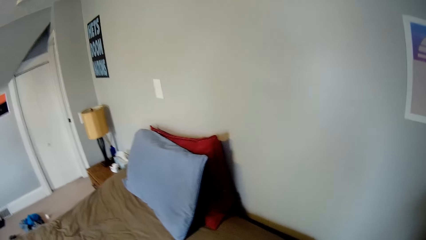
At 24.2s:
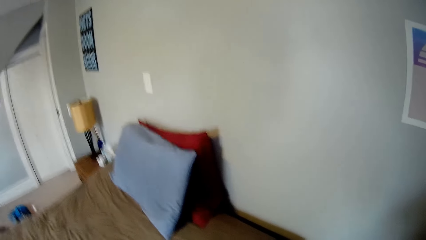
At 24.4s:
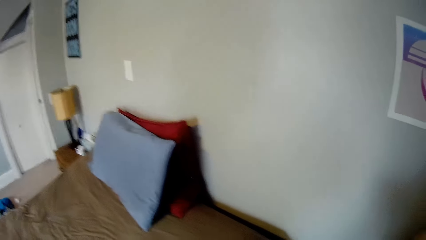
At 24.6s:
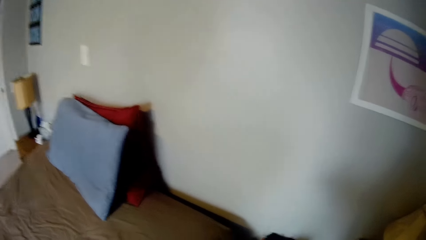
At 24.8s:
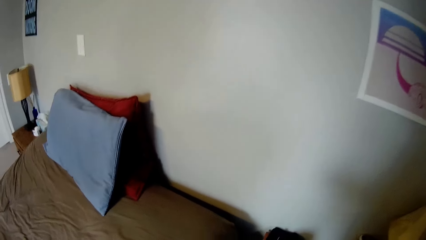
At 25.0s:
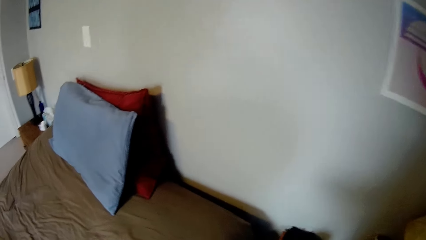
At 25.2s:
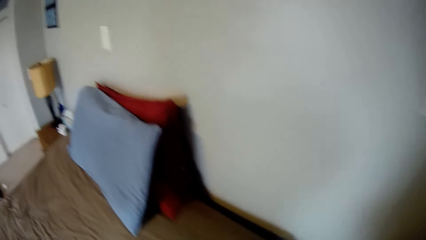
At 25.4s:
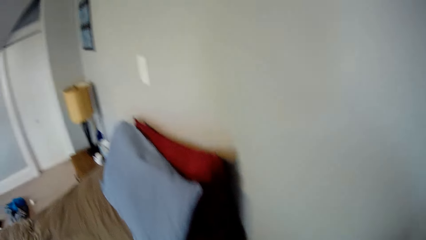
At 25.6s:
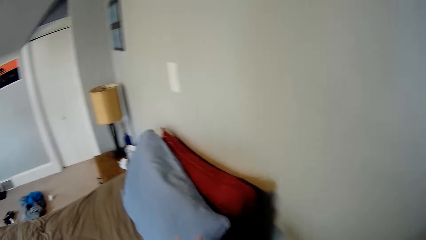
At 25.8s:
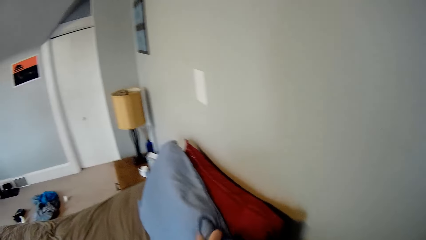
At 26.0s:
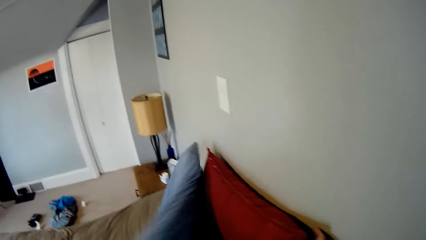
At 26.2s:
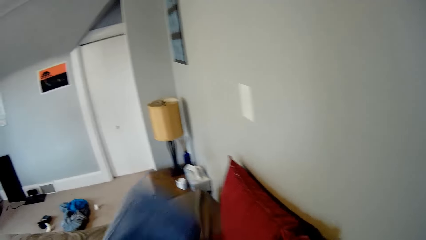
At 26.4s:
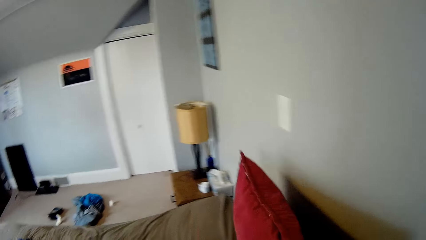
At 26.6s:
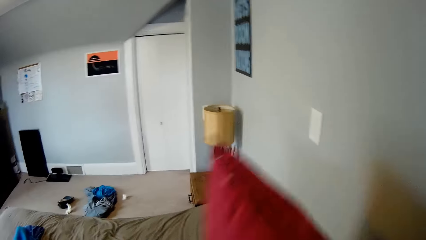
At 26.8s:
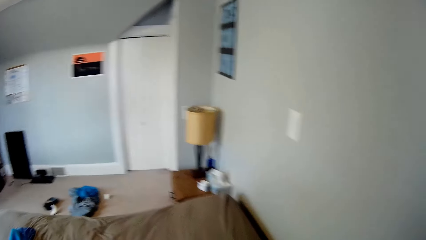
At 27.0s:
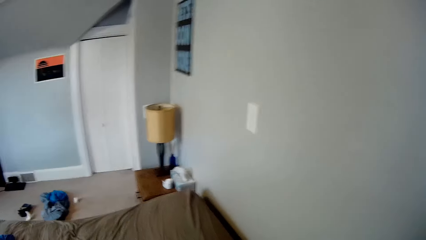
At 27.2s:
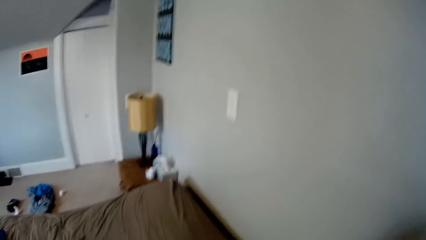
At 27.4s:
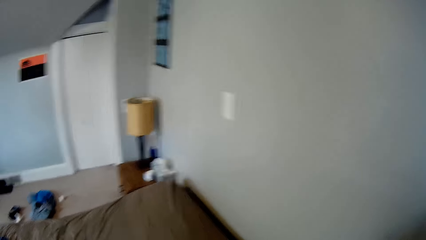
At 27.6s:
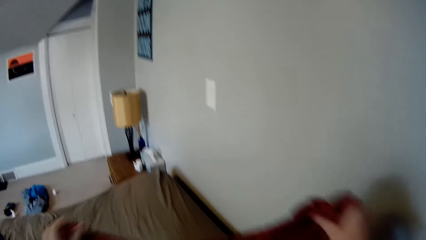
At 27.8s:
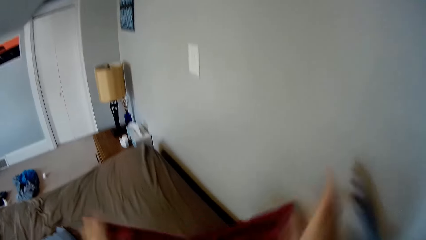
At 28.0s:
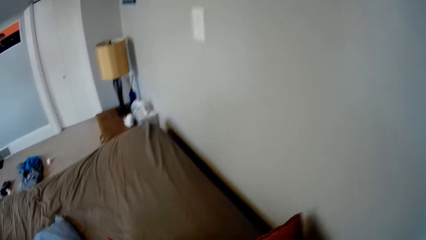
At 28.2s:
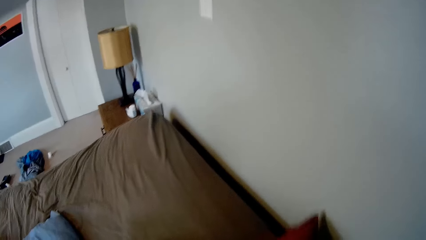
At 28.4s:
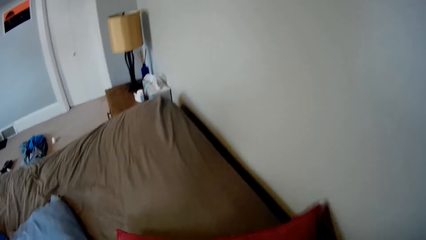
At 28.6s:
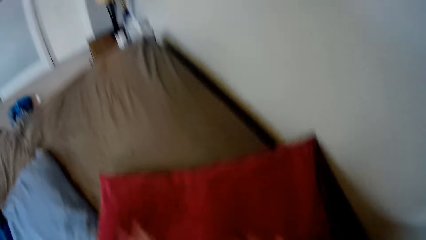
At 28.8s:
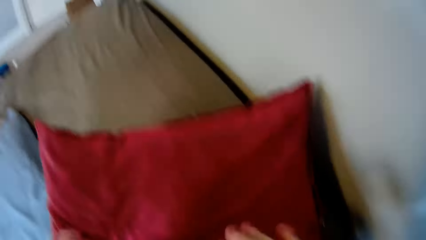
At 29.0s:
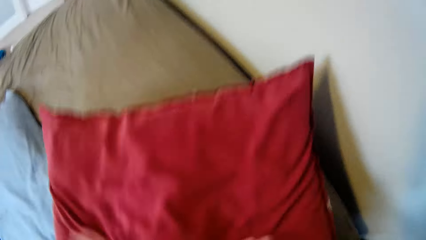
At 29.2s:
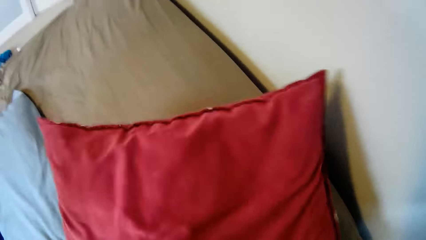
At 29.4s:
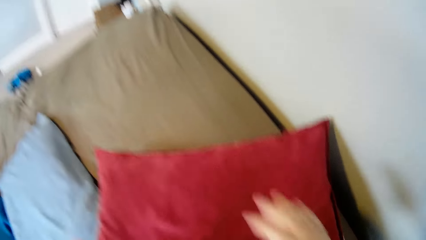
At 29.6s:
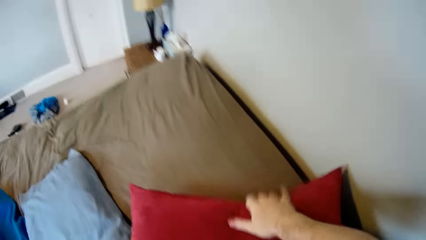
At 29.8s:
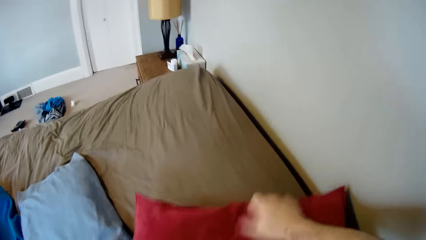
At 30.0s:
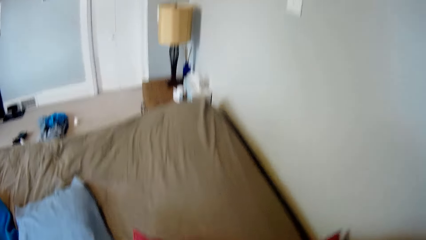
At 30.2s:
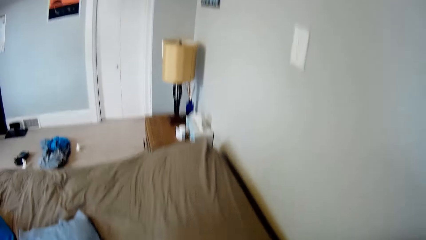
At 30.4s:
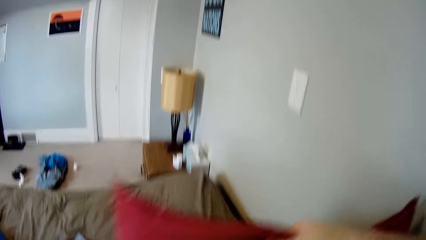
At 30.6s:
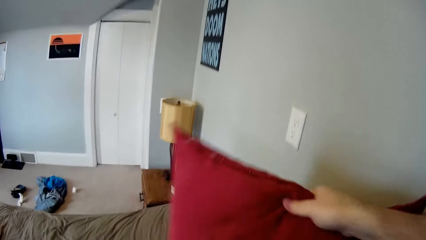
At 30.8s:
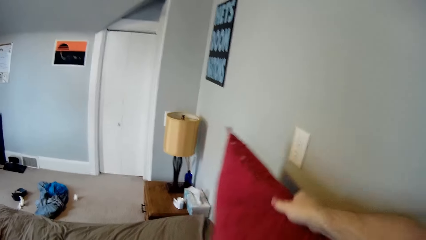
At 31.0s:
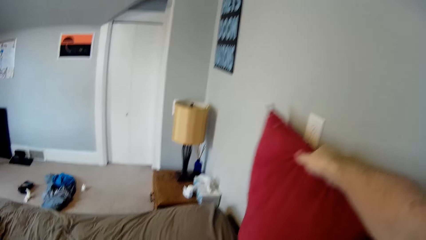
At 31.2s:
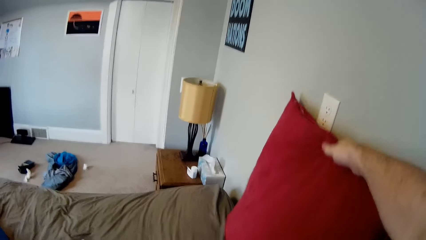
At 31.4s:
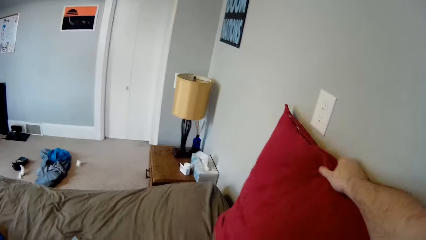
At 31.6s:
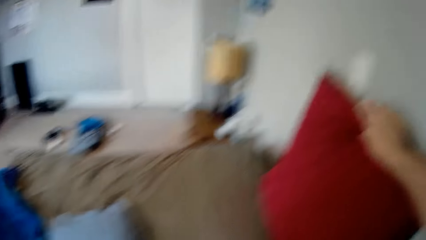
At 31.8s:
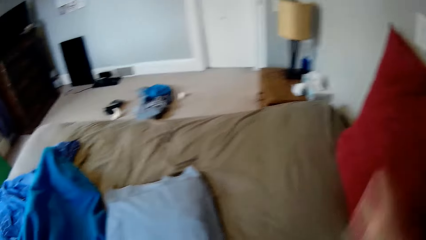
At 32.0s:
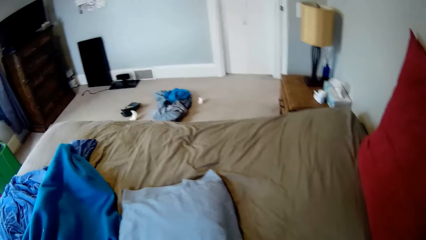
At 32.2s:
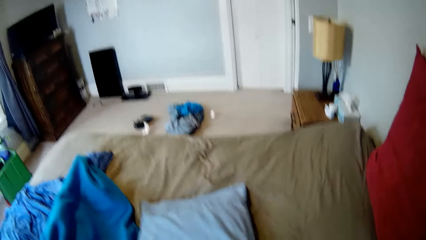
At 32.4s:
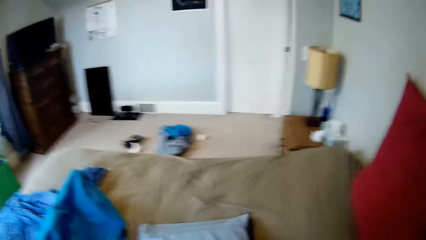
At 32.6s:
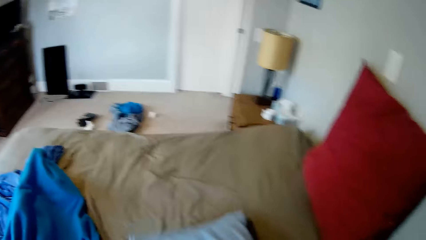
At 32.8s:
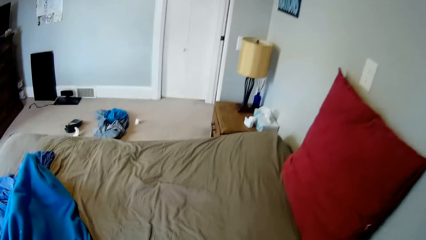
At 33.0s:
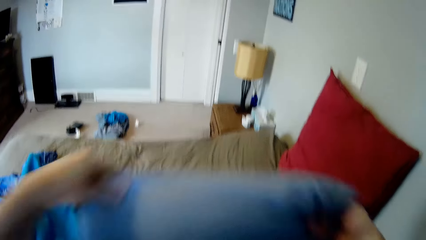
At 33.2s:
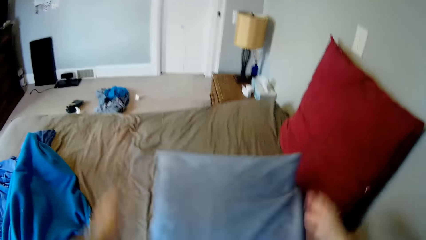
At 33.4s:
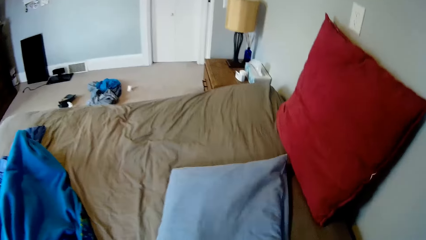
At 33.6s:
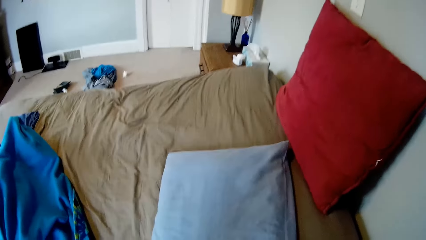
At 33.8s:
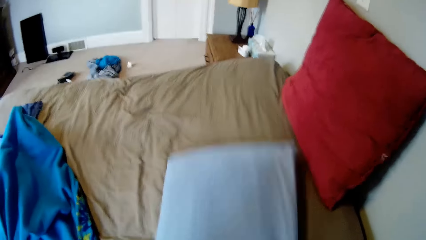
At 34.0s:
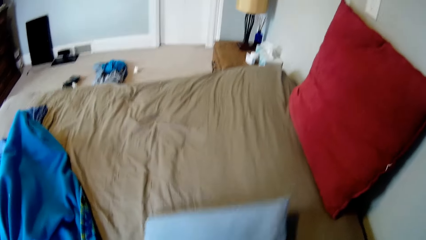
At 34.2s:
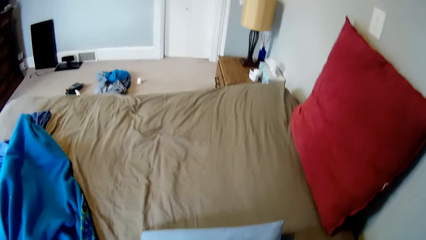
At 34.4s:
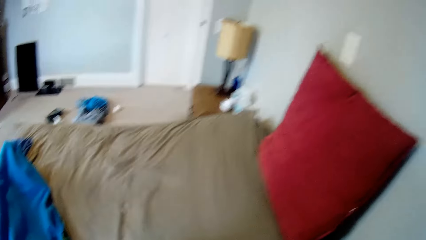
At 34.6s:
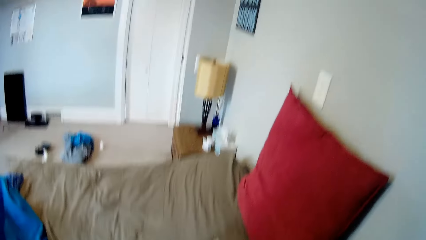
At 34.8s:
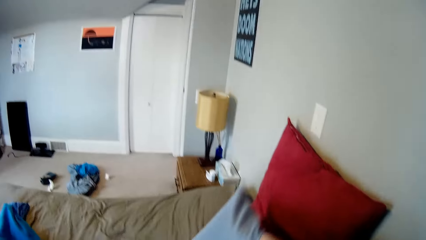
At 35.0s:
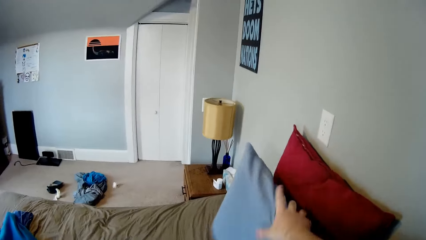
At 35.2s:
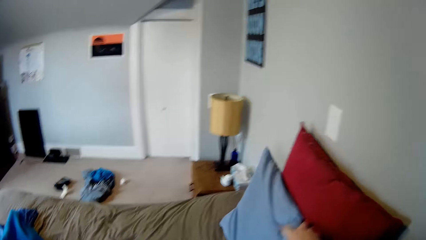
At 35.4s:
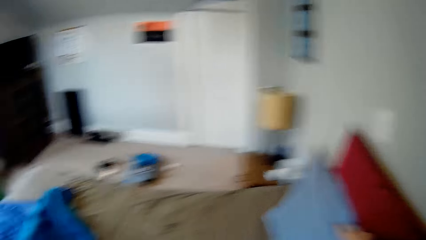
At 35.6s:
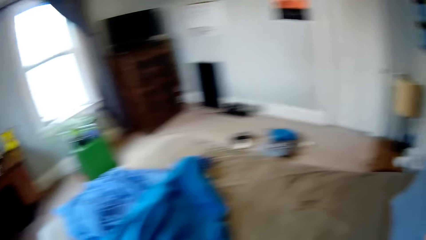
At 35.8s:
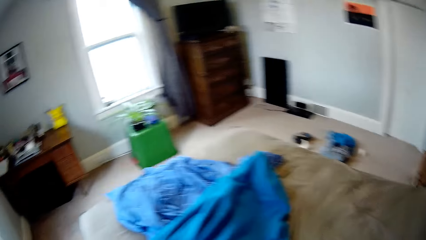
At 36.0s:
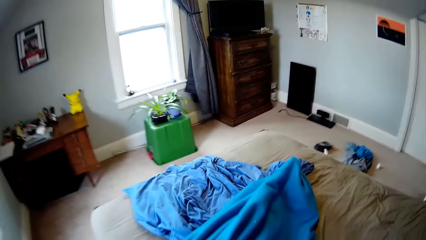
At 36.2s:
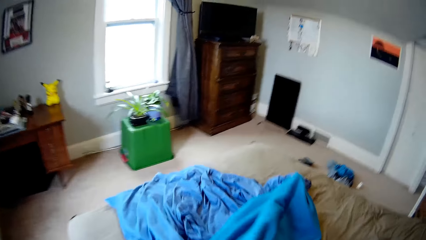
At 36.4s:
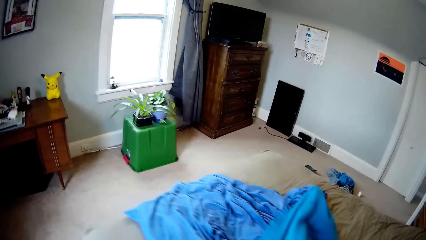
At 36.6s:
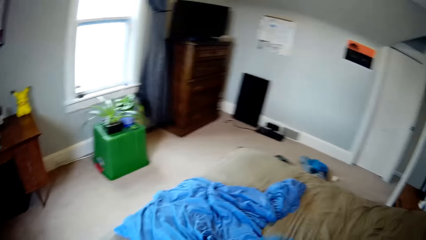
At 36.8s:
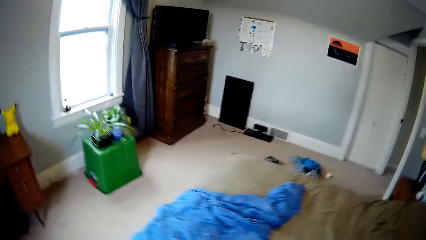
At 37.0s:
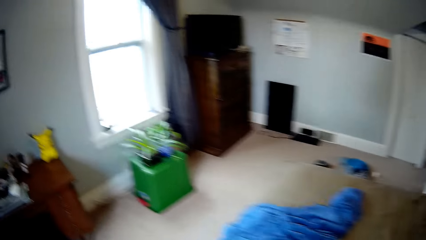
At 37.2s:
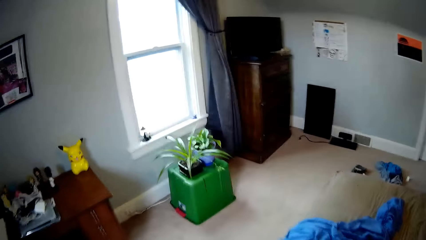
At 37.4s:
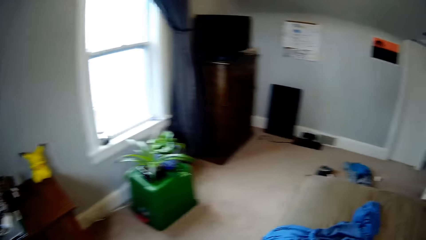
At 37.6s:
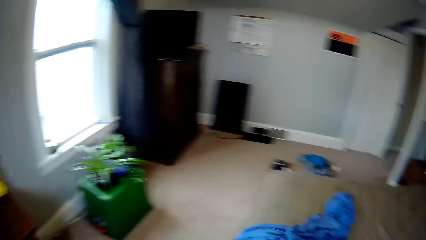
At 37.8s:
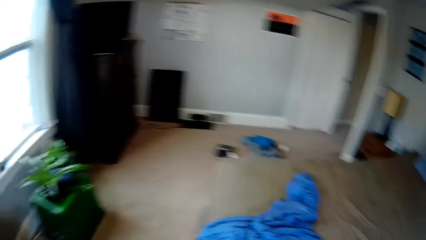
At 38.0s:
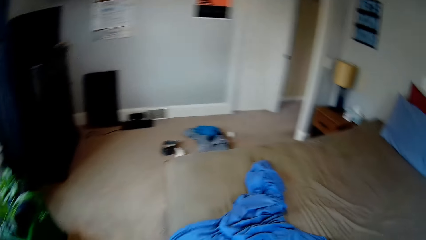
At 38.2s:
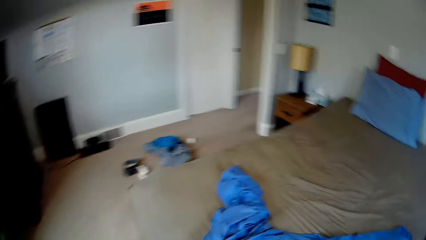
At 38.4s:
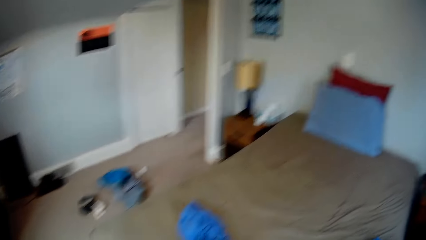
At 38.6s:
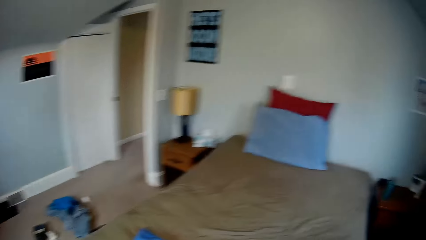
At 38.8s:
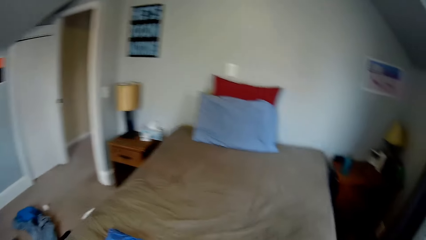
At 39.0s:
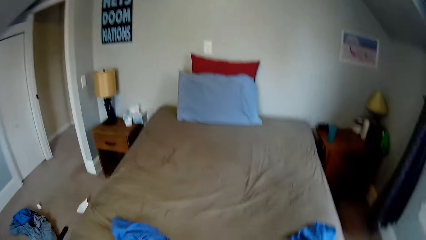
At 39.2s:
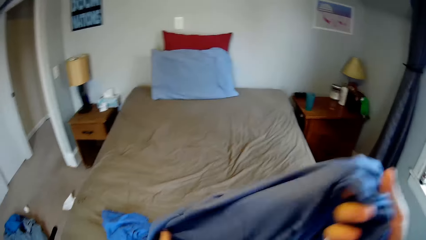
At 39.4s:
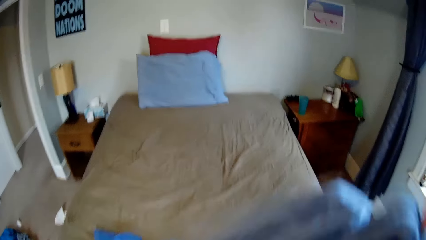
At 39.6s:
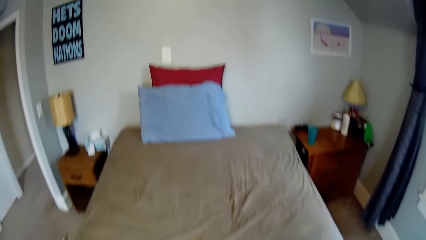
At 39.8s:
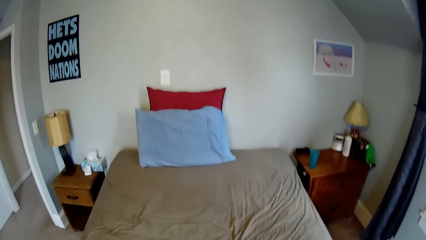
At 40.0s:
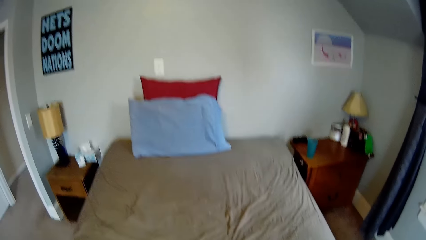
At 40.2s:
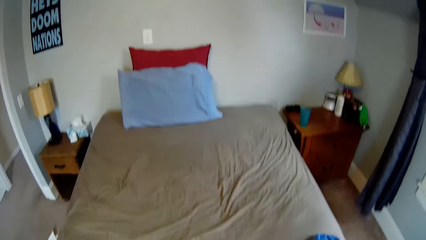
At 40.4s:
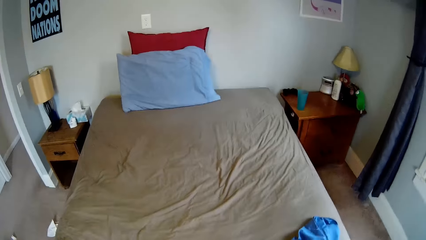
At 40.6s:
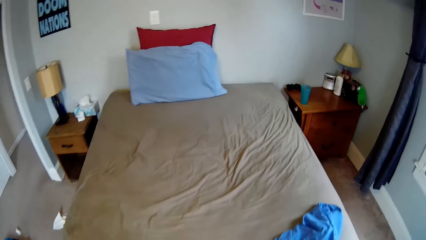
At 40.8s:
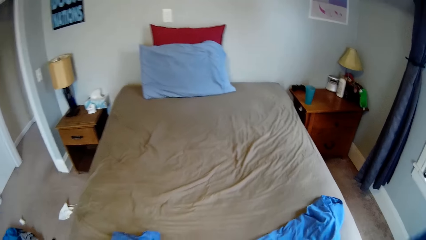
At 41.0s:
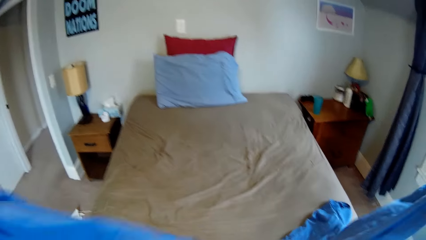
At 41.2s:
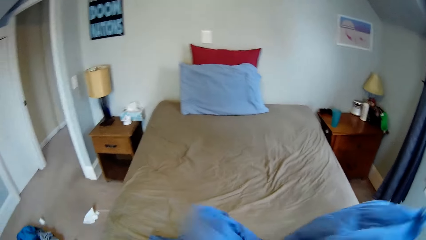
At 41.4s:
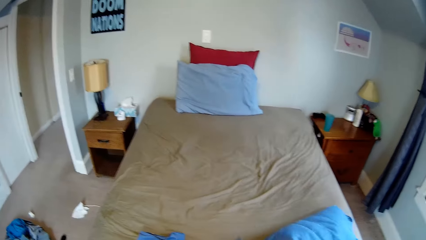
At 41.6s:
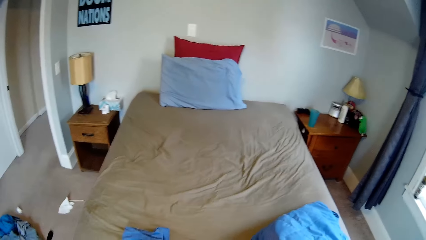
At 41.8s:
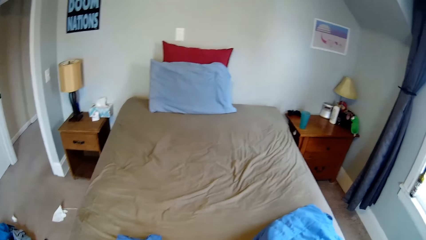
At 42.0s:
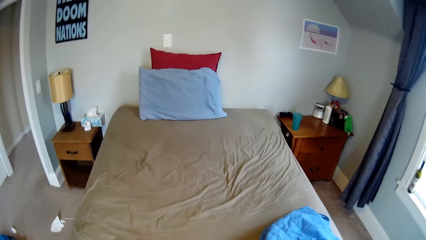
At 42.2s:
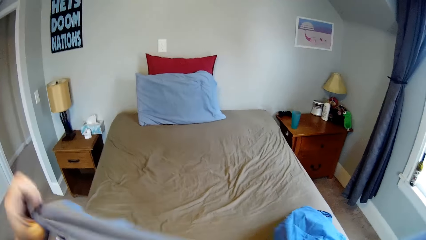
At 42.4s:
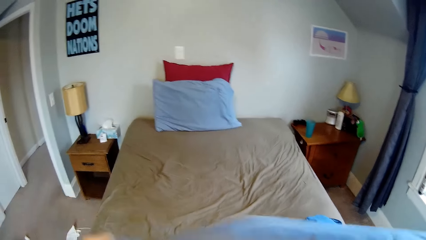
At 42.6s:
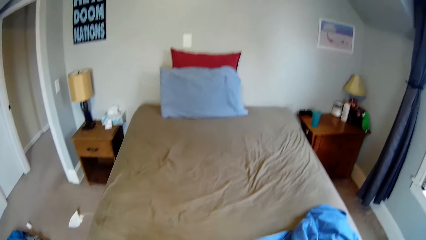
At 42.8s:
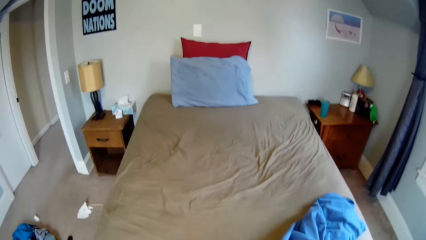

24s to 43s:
The camera wearer picks up the pillow from the bed. They drop the pillow on the bed. They dust off the pillow. They shake the pillow. They erect the pillow on the bed. They turn the second pillow. They pick up the pillow. They erect the second pillow on the bed. They pick up the pillow. They put the pillow on the bed. They turn around the room. They pick up the bedcover from the bed. They pick up the pillow. They walk around the room. They spread the bedcover. They pick up the bed sheet.
